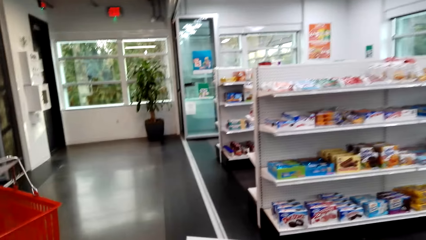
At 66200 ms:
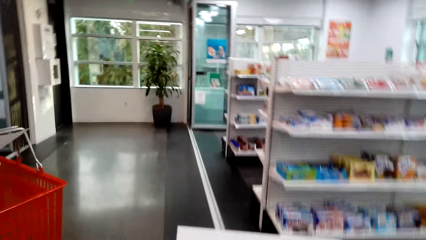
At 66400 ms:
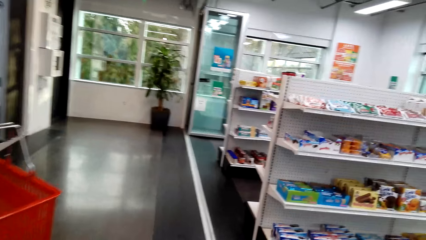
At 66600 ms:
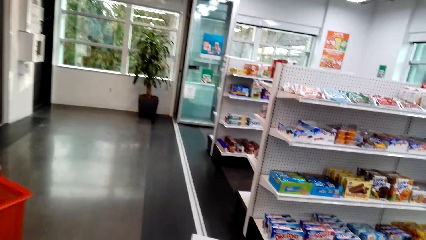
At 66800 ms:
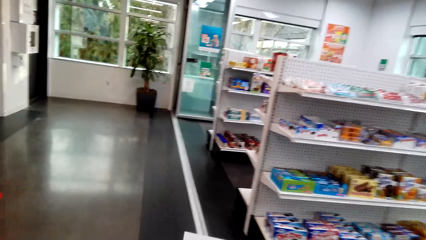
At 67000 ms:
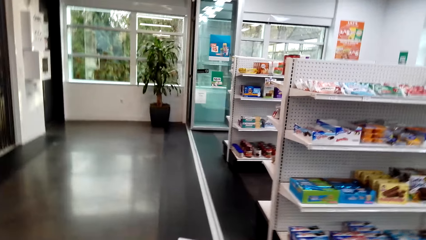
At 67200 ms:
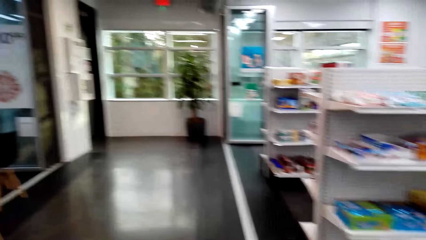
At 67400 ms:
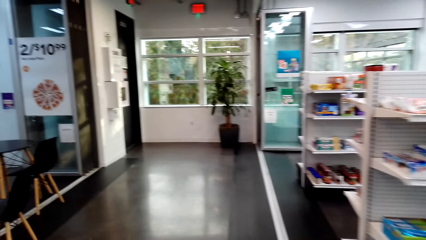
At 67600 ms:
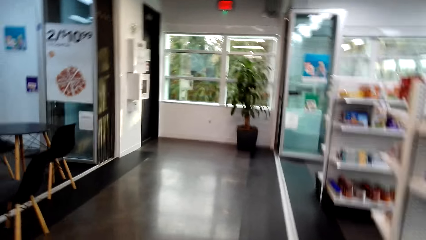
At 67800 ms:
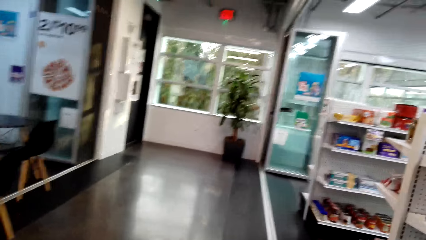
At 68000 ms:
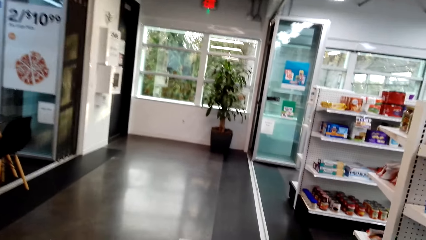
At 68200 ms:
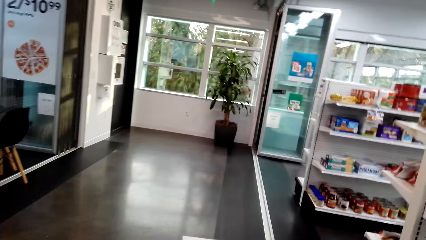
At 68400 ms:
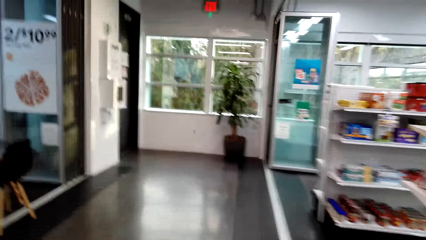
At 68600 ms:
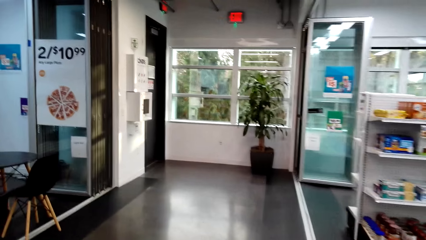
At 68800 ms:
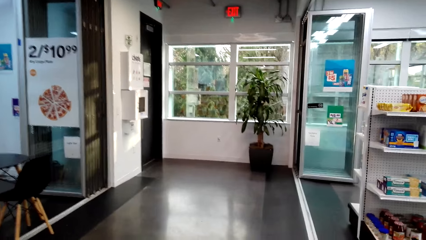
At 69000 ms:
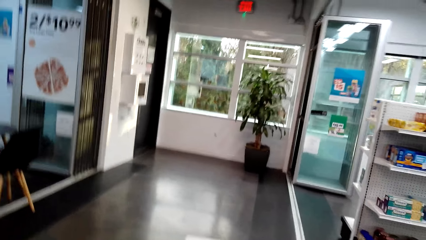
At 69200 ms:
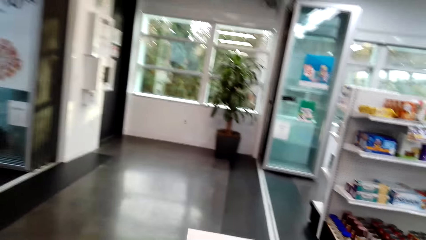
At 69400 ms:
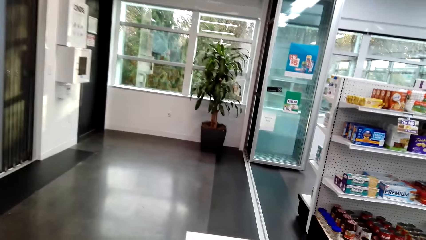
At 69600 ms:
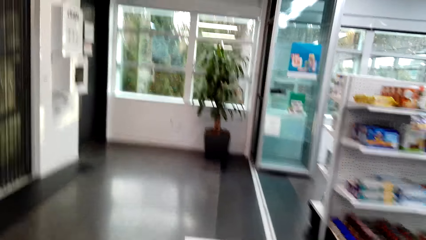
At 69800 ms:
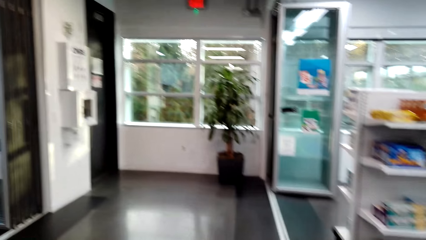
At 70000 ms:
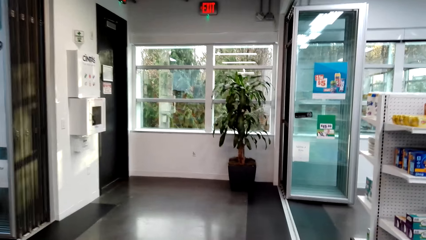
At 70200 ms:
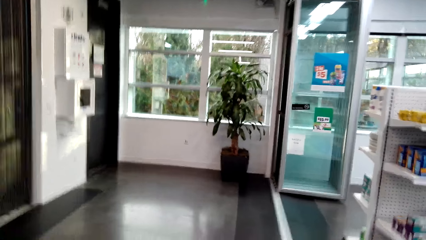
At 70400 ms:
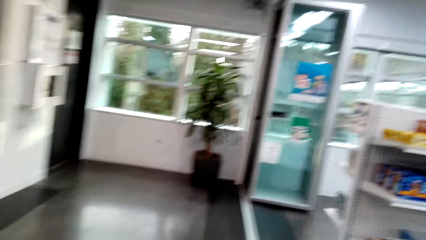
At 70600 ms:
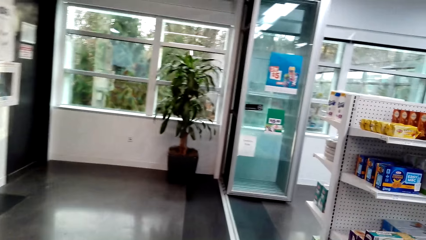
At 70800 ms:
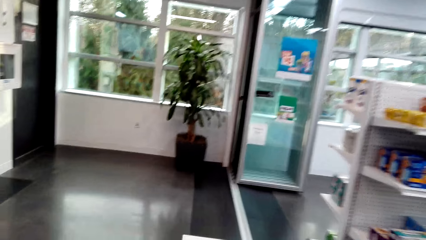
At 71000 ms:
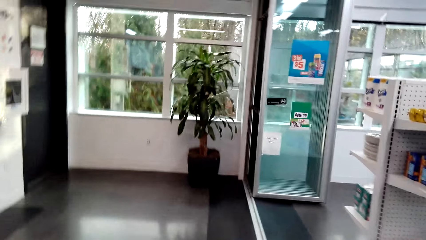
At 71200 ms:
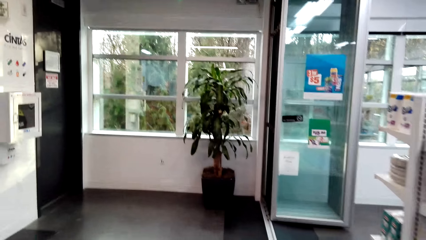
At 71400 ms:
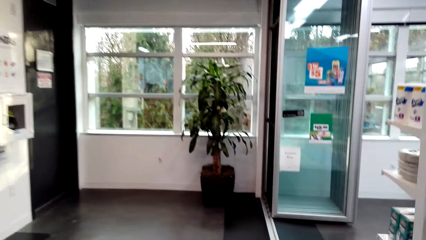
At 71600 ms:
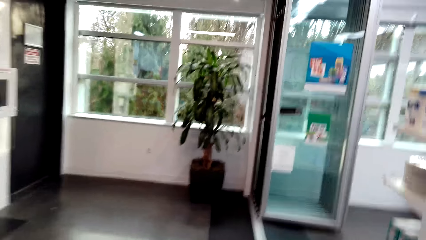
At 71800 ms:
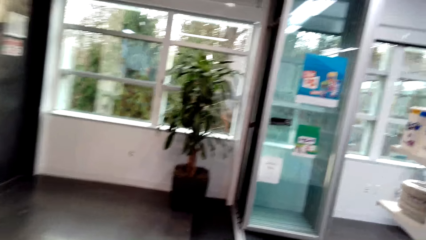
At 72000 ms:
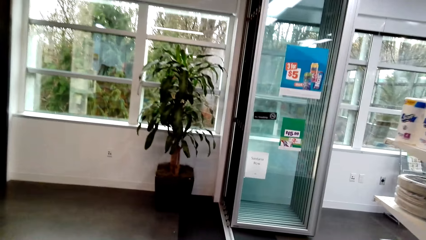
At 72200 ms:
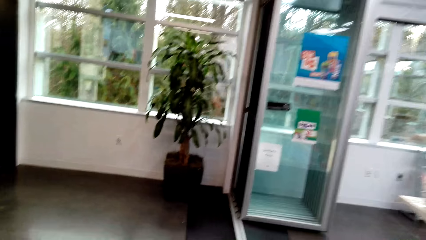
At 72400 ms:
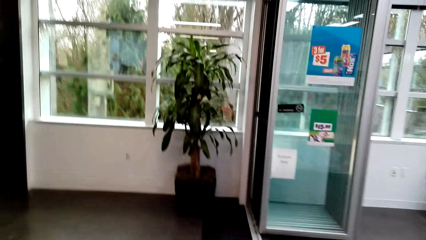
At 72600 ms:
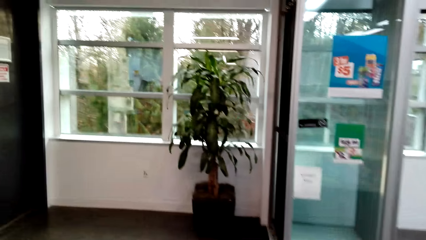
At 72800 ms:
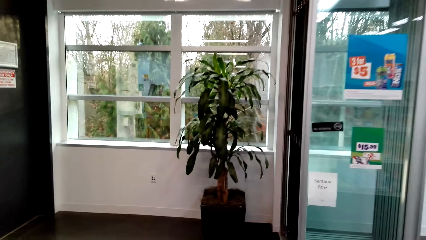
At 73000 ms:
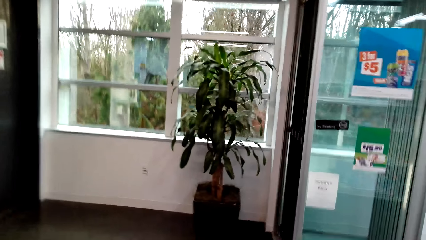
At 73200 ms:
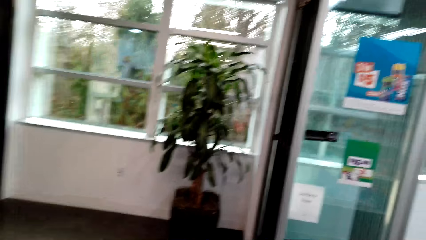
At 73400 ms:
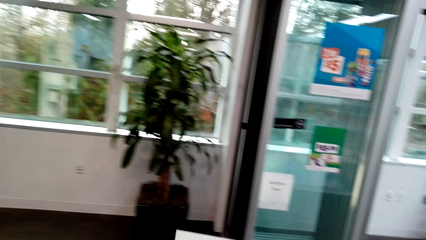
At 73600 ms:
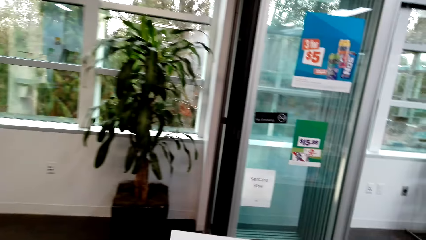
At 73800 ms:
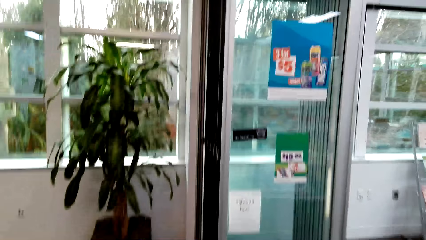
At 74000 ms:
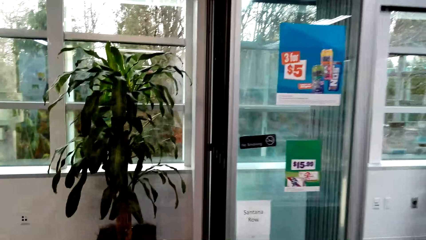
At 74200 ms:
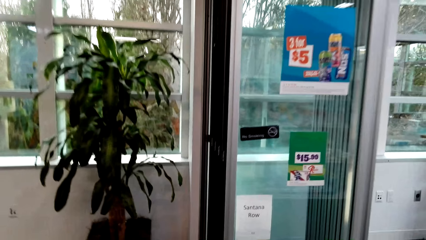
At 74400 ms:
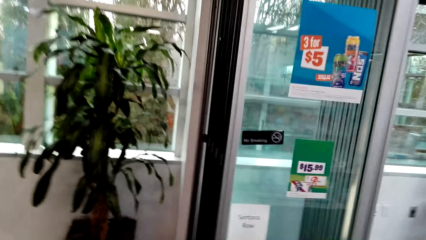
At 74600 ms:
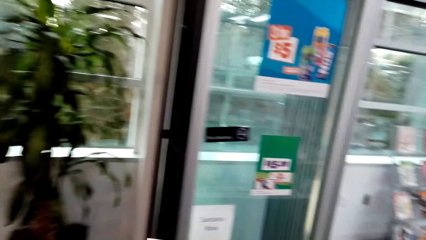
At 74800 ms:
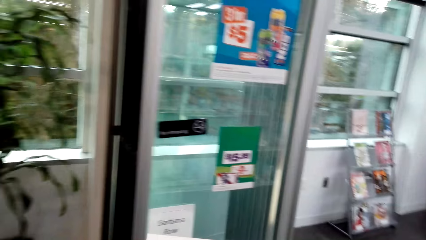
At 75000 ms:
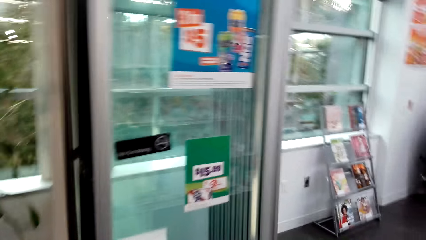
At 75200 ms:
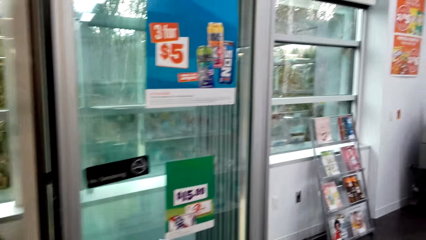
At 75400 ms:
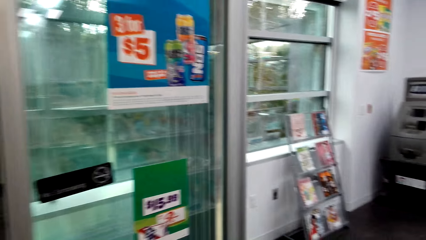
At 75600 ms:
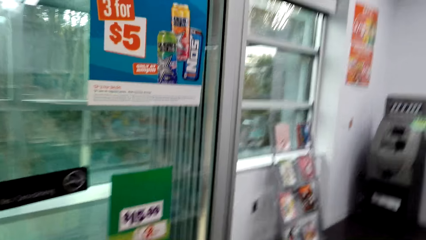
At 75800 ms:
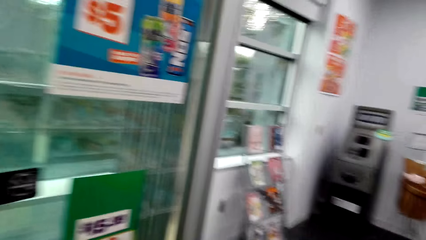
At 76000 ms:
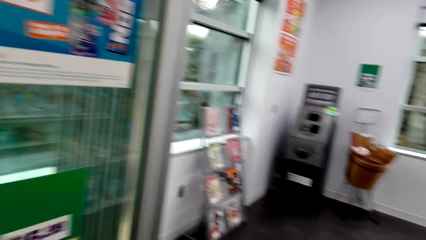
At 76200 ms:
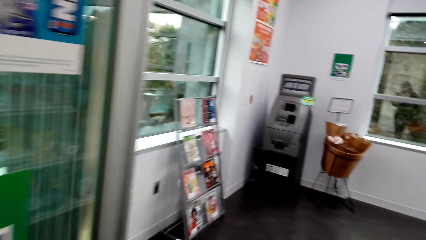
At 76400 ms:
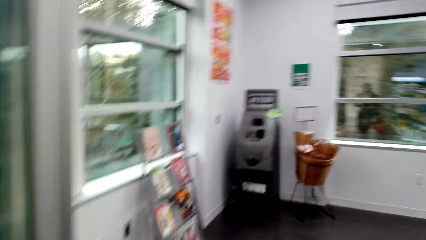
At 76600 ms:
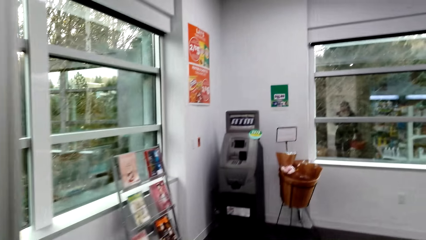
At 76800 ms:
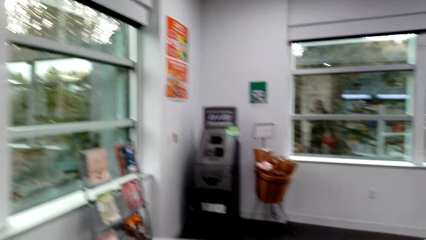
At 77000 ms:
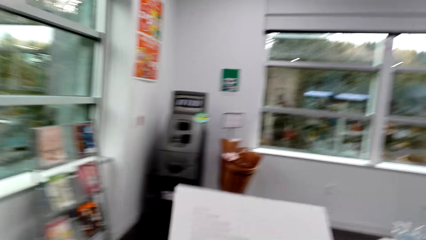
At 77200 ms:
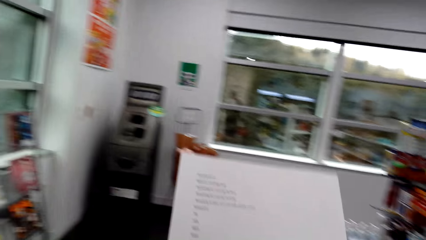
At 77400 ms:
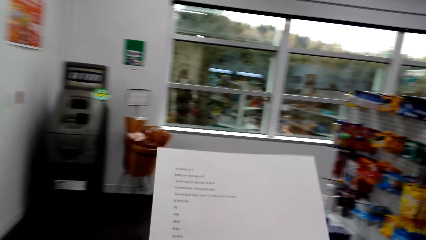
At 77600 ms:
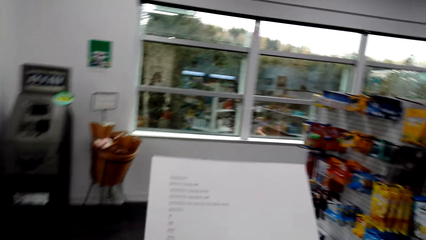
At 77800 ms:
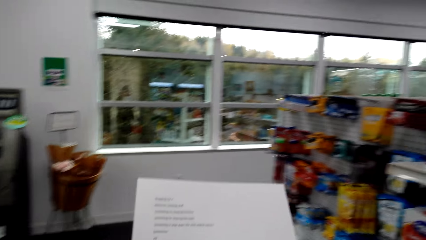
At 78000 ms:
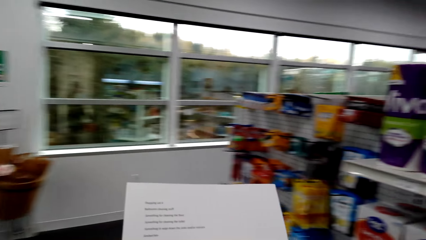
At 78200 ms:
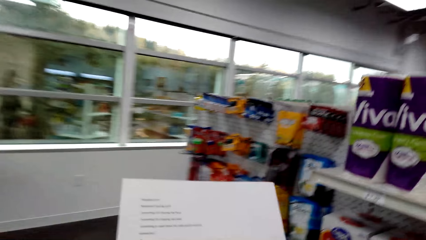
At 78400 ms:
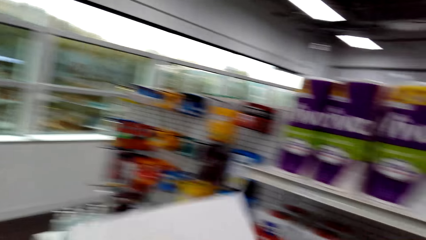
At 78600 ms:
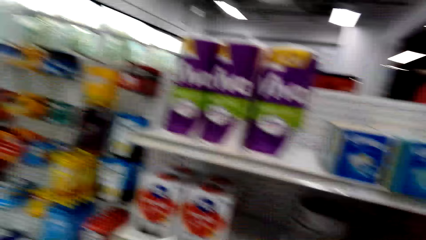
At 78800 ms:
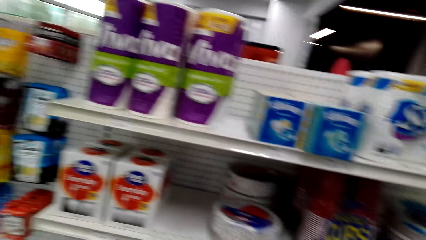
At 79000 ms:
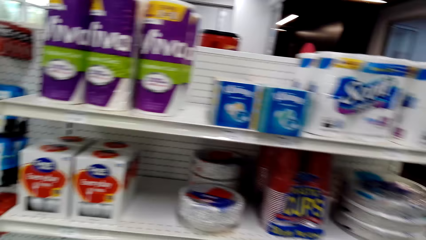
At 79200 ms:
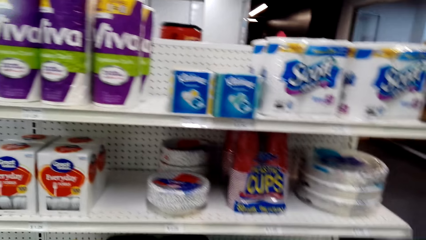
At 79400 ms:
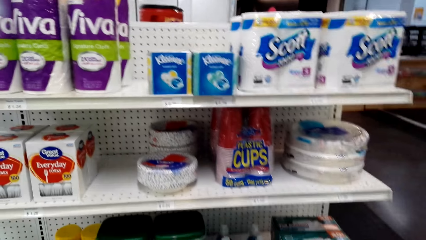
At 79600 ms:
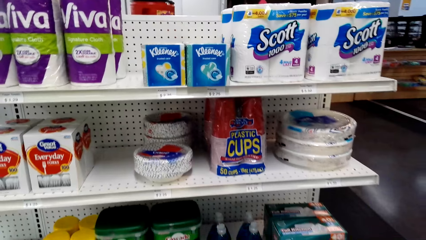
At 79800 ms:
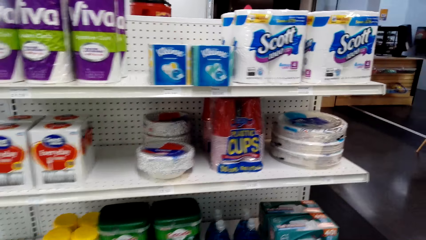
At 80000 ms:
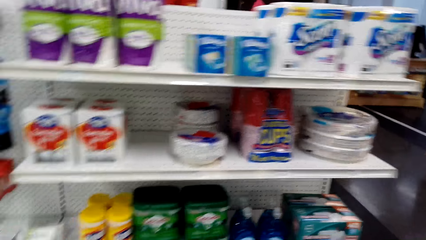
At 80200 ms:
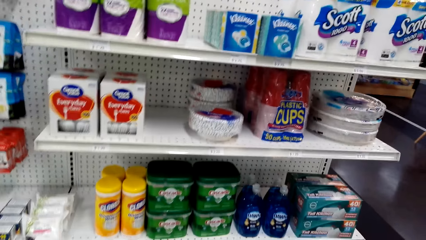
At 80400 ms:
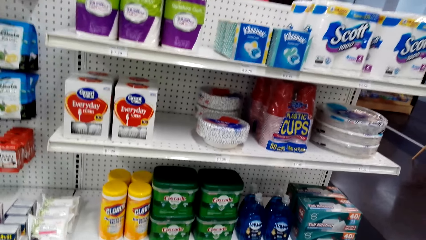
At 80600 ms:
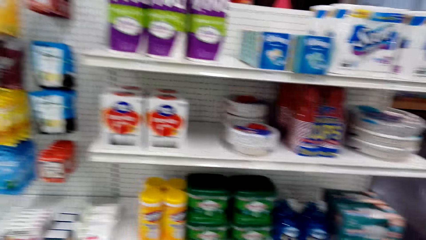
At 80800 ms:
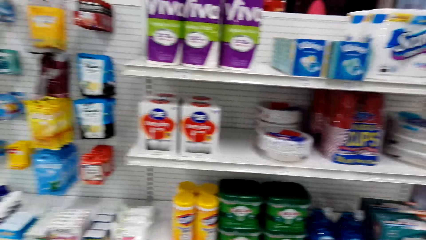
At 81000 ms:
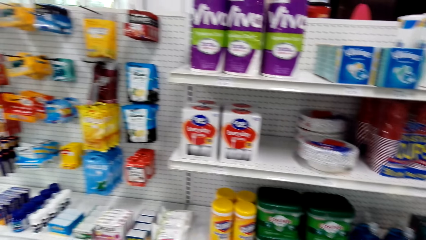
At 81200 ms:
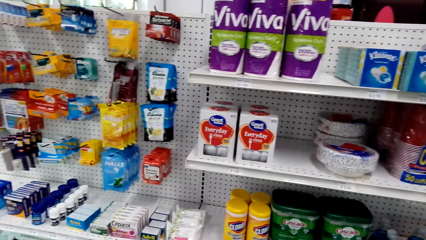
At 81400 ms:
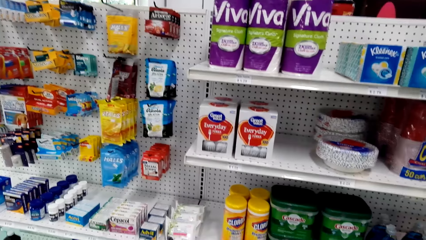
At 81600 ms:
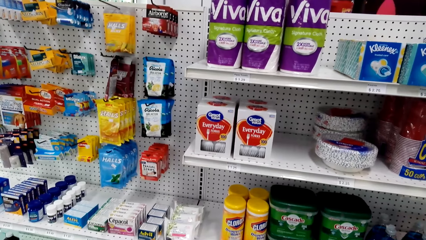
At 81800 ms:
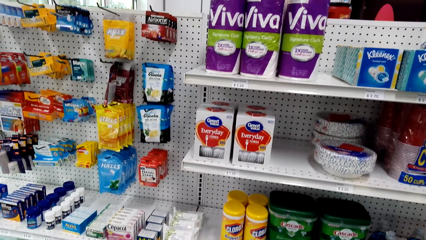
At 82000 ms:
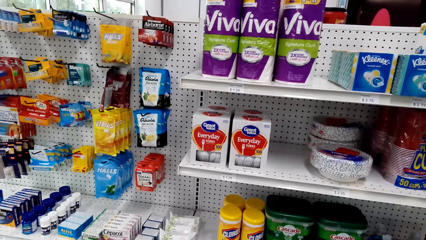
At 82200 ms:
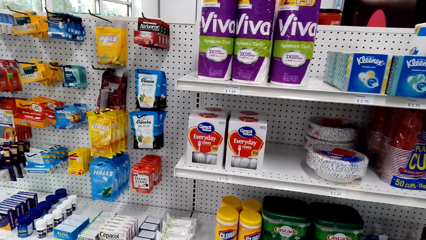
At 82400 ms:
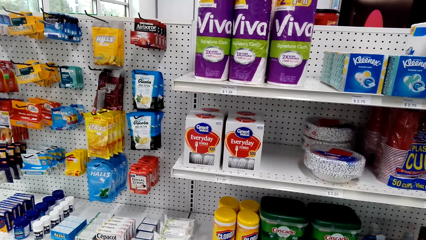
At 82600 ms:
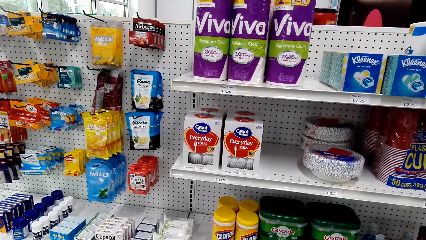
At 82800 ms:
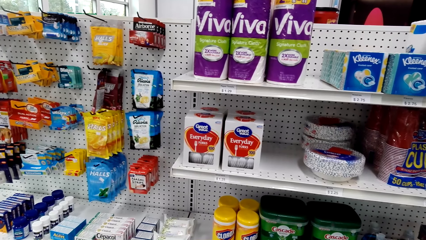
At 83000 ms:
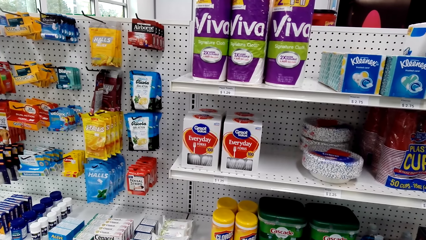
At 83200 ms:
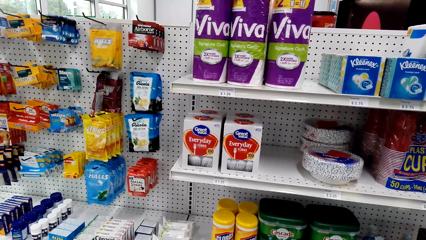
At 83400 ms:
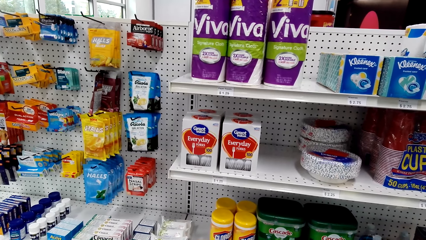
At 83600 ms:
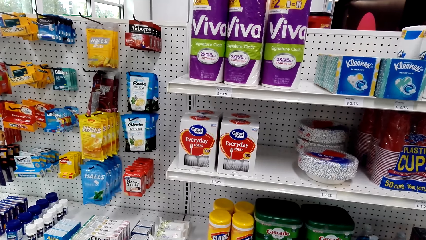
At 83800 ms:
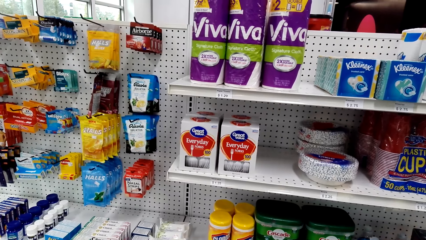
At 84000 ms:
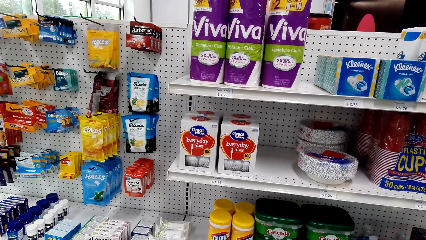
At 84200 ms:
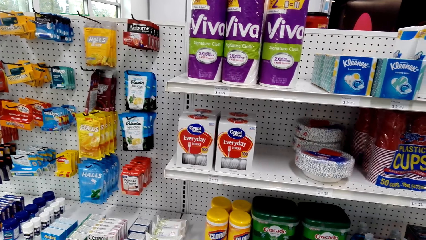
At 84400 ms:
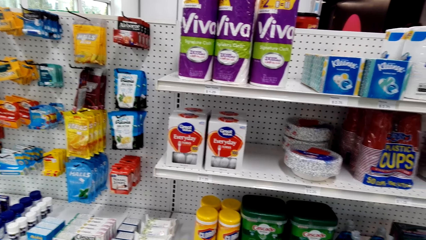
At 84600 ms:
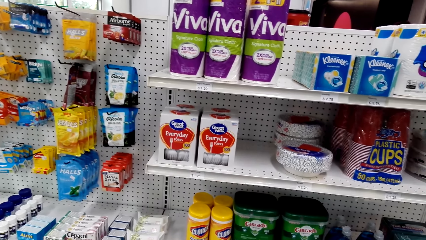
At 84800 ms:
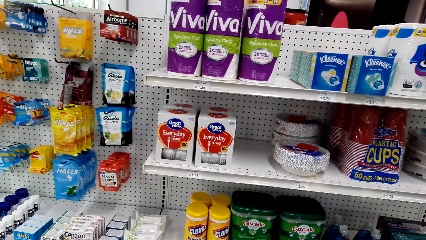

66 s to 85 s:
The camera wearer walks around the store. They converse with a woman. The camera wearer and the woman walk around the supermarket. The camera wearer checks the sheet of paper. The camera wearer and the woman look around the supermarket.
